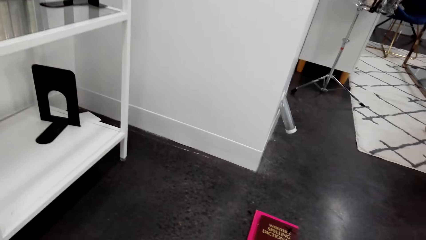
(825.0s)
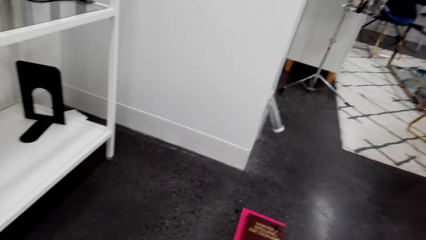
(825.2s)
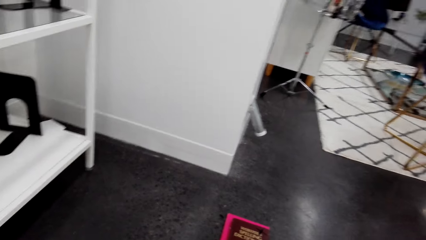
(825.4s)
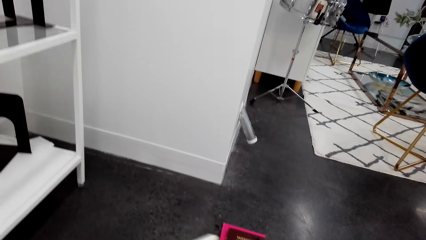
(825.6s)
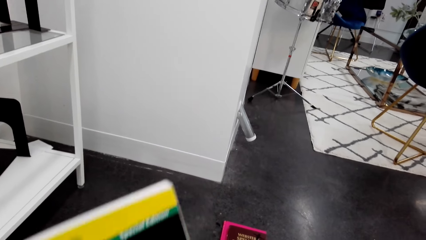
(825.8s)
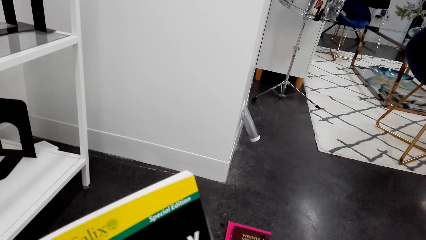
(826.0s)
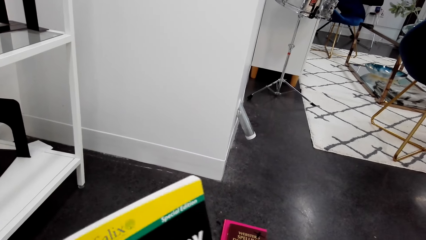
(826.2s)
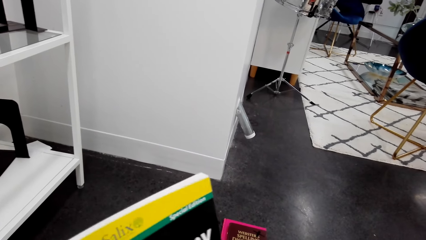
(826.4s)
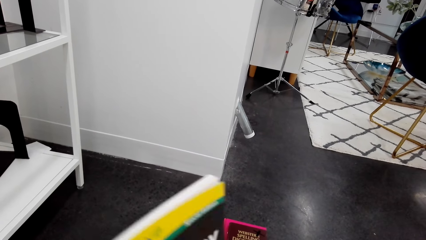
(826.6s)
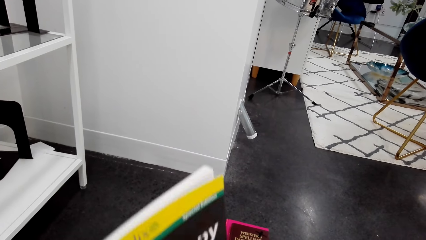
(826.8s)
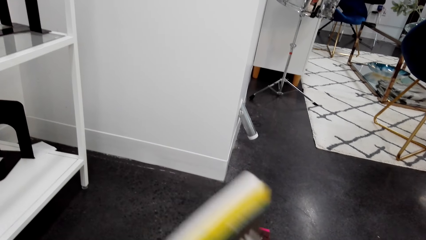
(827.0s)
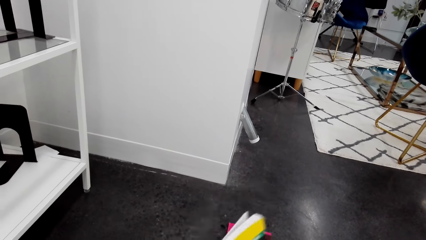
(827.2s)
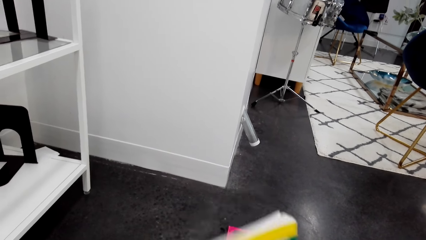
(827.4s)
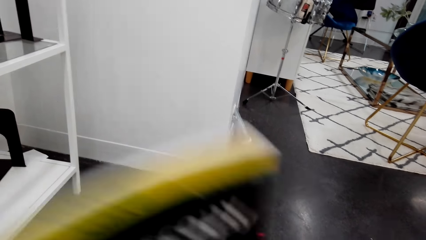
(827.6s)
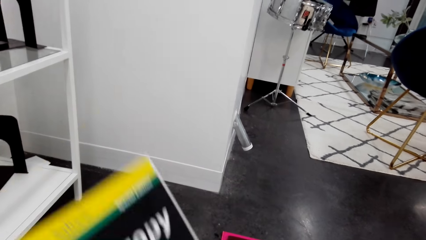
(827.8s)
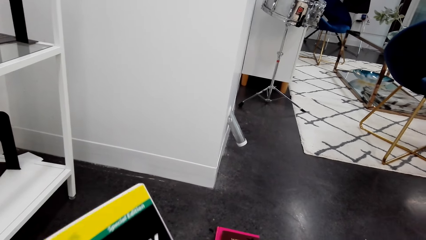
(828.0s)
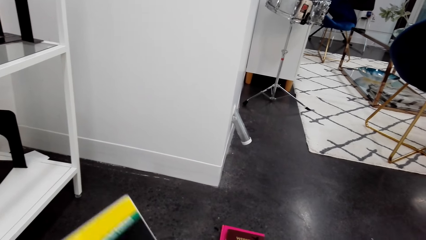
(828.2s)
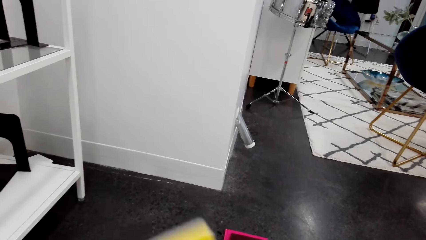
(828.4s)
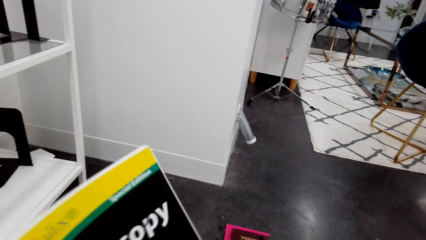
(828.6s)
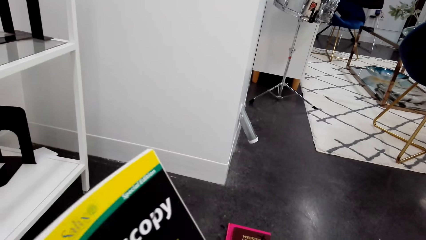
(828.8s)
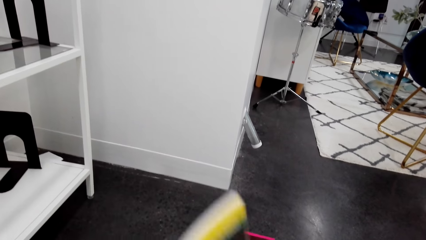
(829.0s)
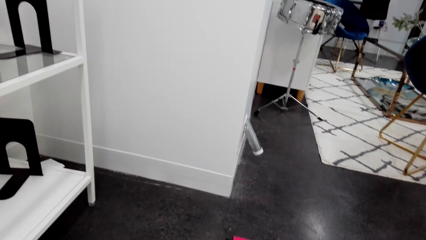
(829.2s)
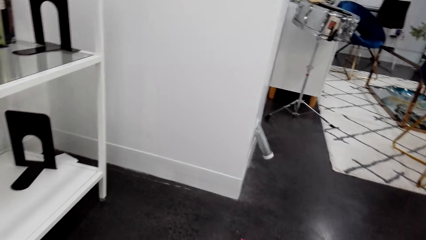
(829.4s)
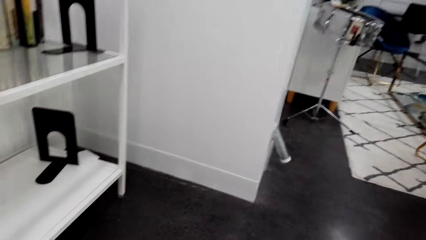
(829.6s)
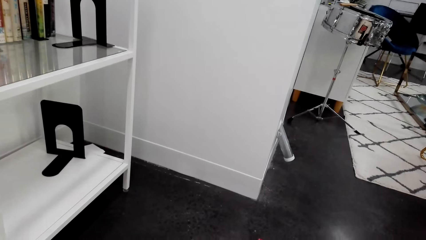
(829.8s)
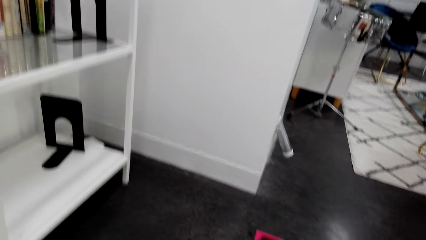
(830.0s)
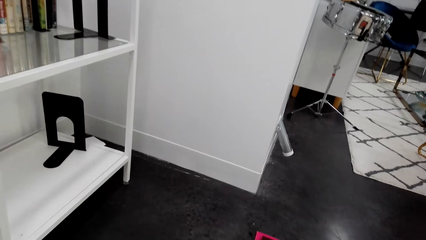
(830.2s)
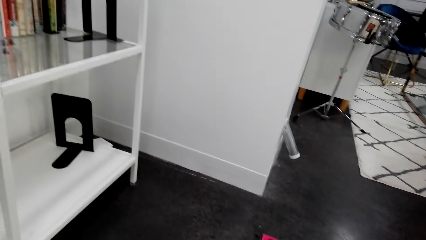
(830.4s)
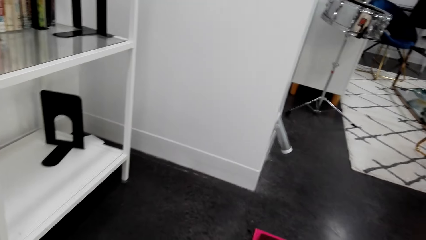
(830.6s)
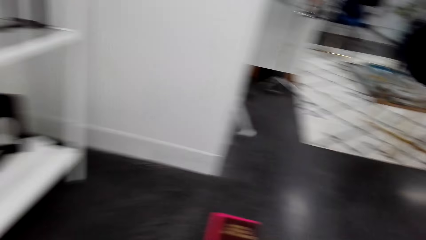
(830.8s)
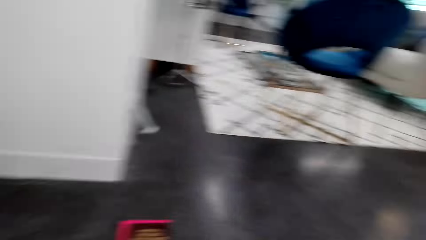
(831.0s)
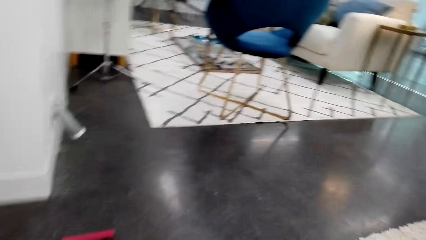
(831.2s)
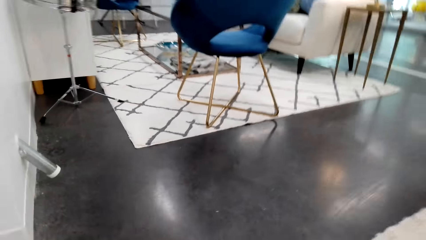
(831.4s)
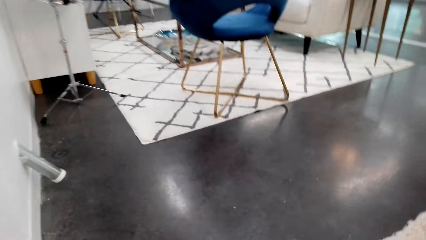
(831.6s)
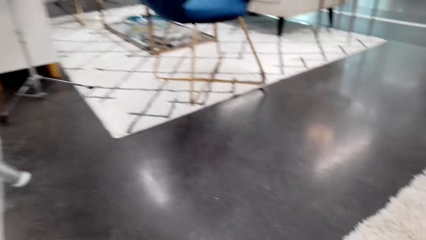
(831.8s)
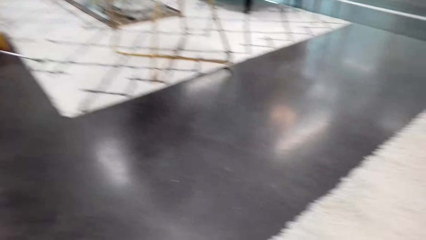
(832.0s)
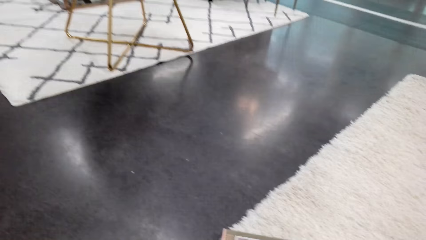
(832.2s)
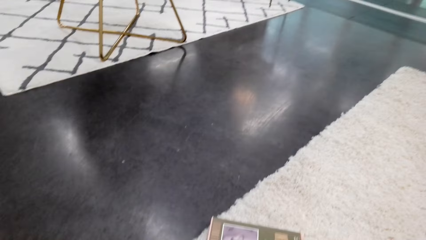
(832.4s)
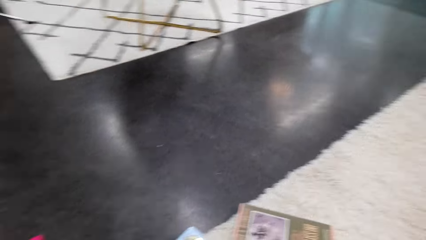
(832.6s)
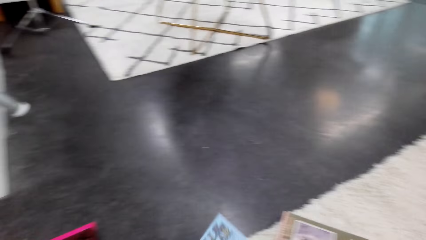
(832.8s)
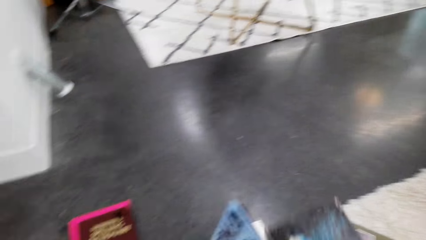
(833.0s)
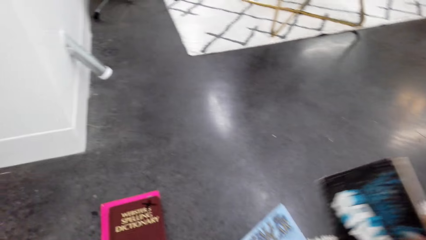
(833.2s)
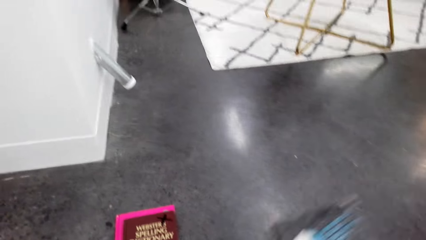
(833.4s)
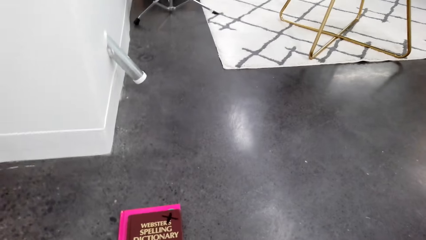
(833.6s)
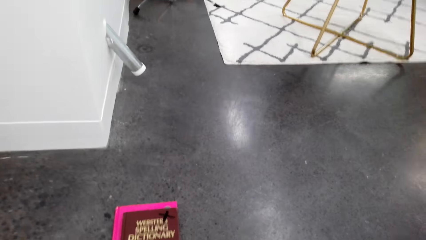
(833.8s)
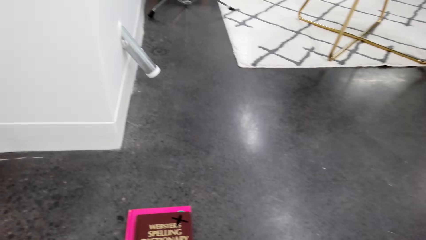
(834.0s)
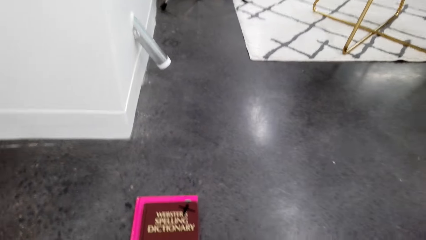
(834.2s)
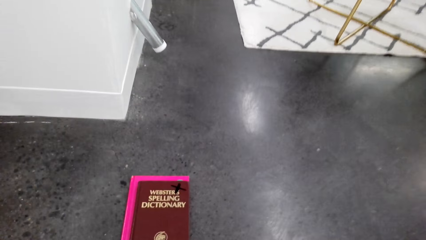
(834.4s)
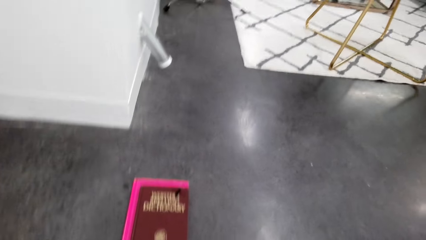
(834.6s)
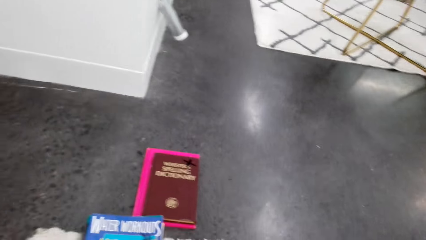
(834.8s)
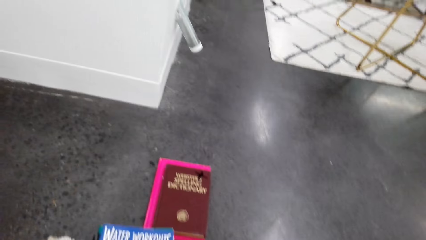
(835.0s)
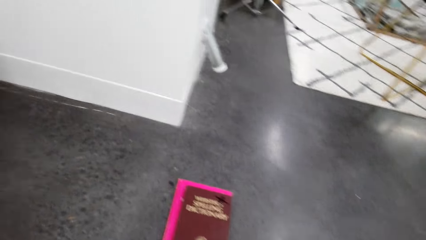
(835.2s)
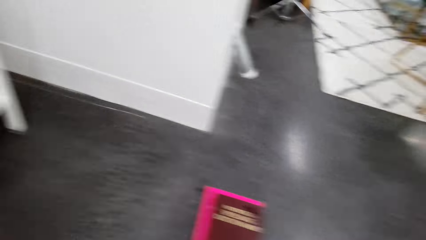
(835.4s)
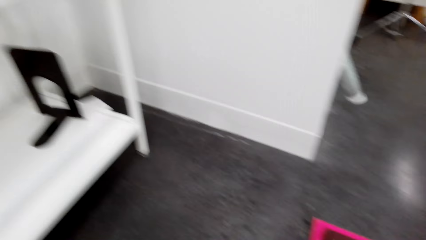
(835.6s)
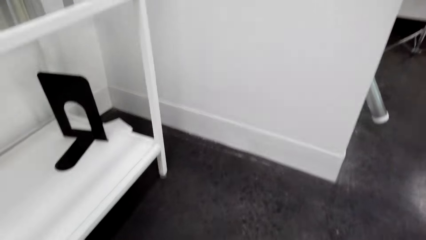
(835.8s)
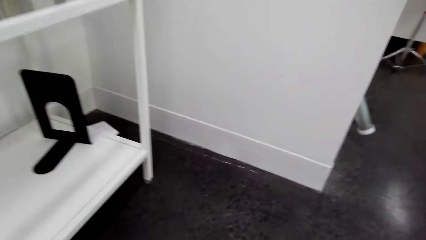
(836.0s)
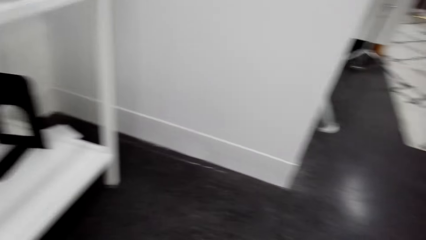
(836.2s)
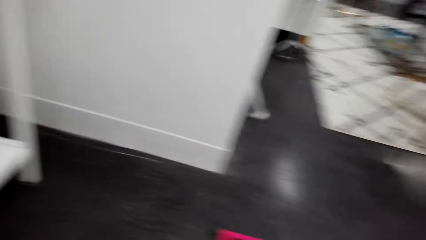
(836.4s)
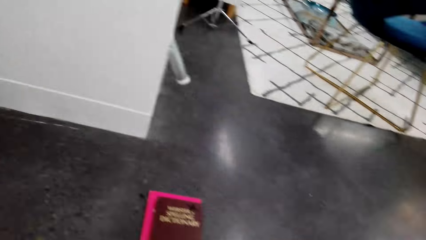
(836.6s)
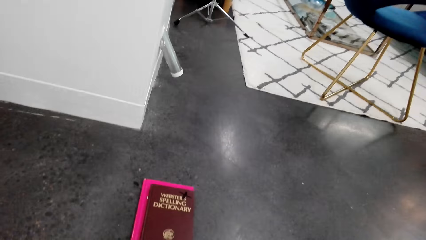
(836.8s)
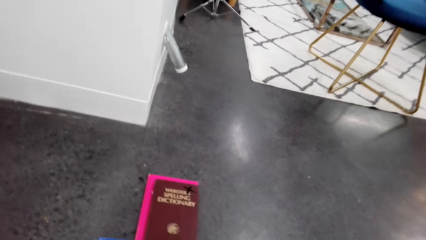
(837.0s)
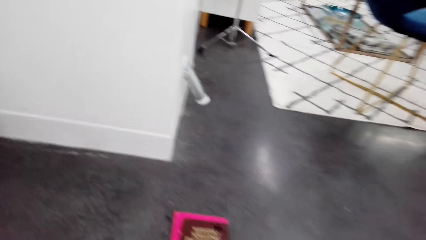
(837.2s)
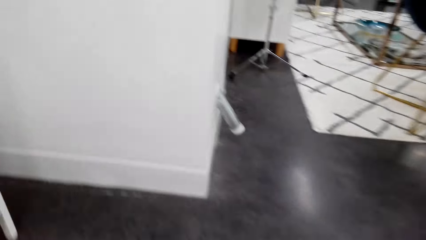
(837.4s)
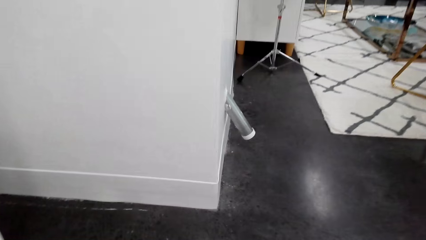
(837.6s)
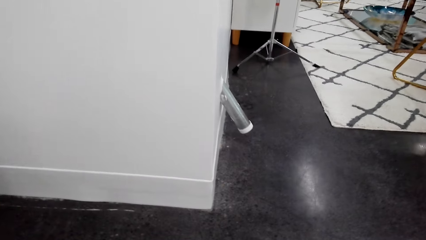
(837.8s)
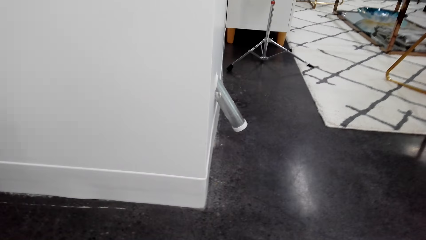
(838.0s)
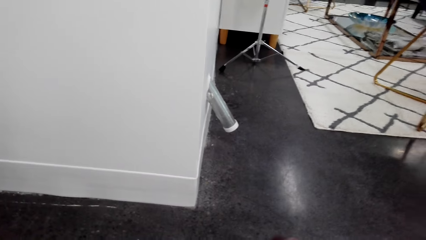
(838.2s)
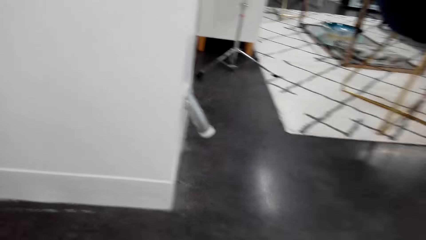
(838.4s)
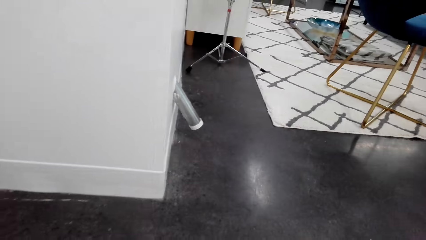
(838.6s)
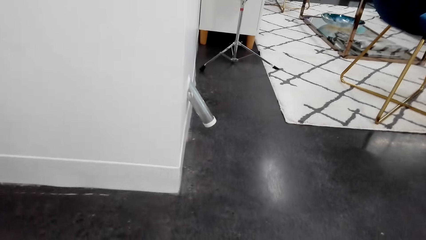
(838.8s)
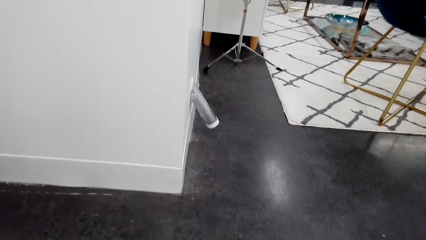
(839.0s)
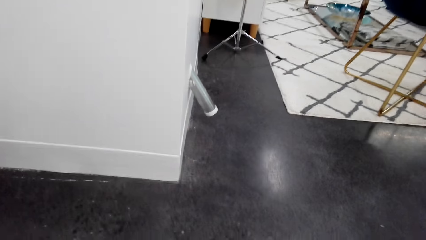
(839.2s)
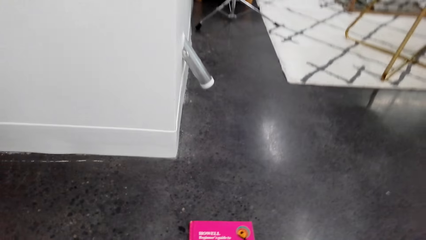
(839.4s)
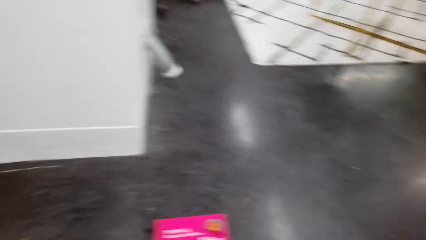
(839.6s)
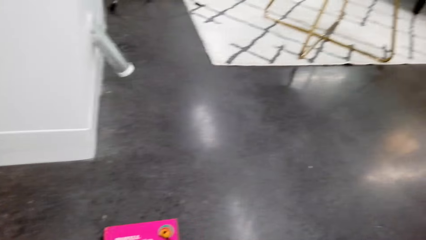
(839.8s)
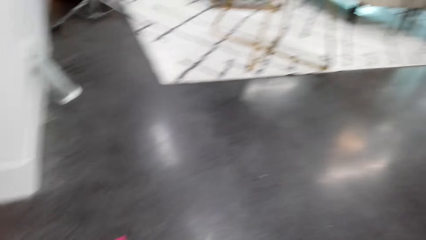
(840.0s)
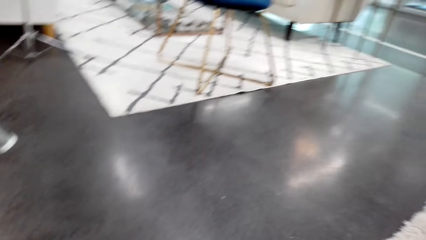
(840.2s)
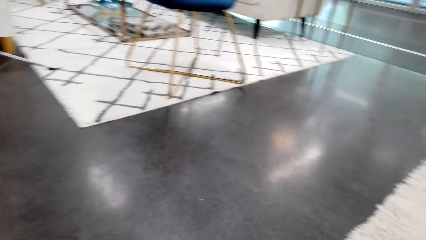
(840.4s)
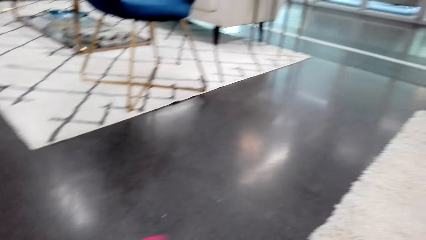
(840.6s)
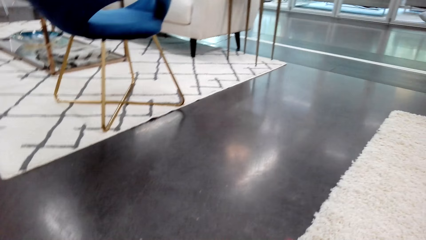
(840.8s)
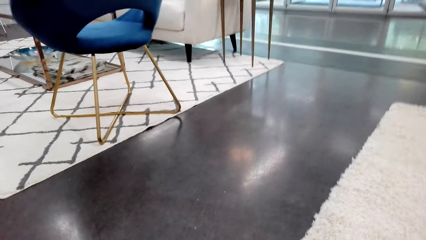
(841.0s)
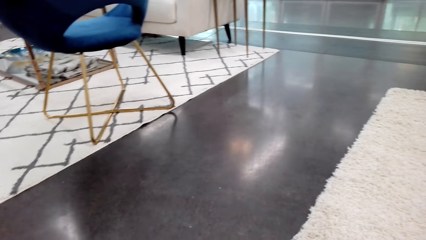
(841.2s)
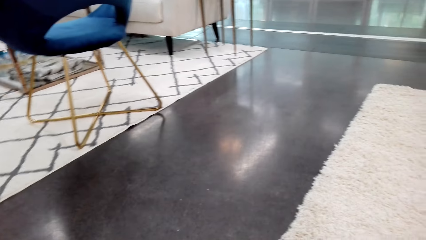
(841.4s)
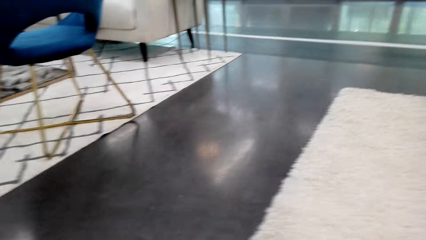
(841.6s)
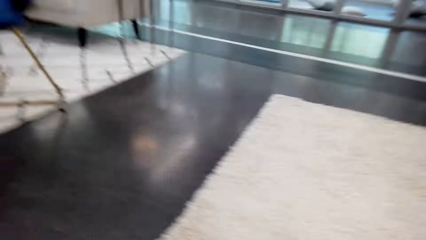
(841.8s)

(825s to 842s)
The camera wearer holds a book. They turn around. They hold the book. They turn around. They hold the book. They turn around.
